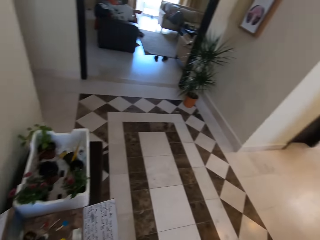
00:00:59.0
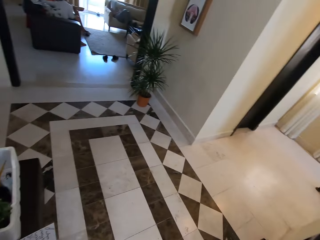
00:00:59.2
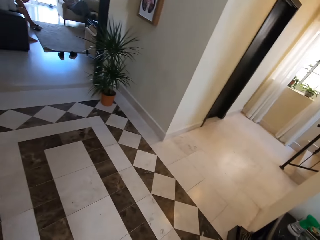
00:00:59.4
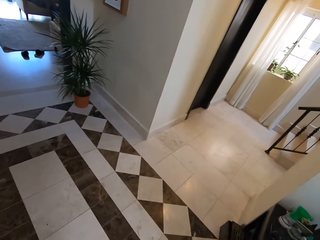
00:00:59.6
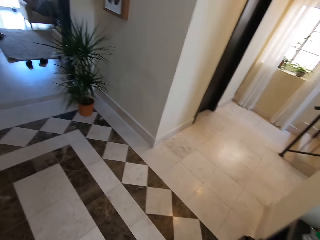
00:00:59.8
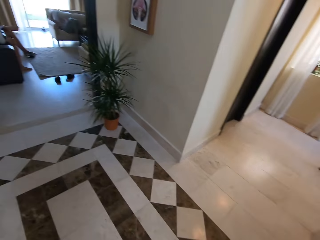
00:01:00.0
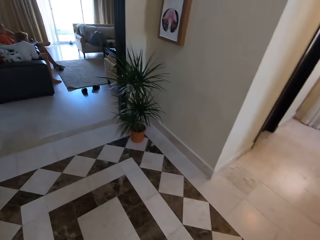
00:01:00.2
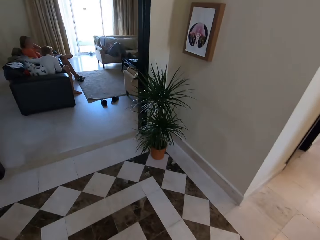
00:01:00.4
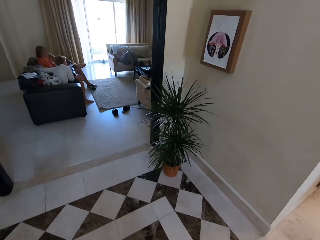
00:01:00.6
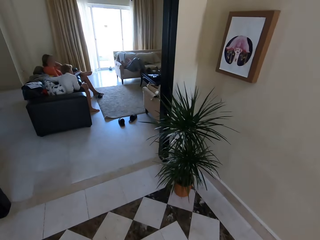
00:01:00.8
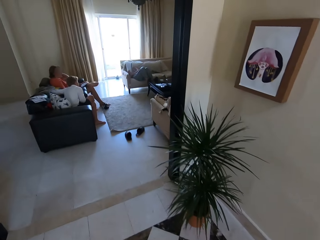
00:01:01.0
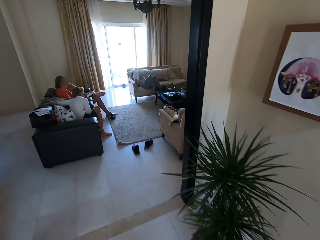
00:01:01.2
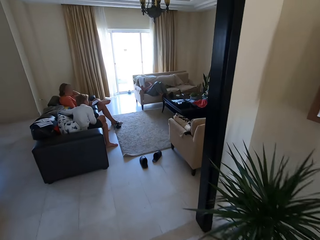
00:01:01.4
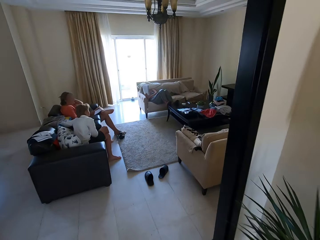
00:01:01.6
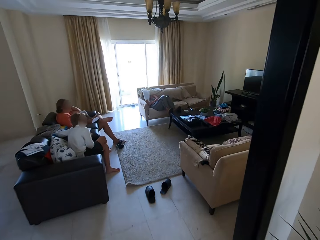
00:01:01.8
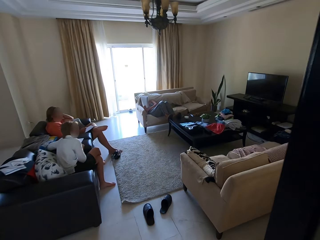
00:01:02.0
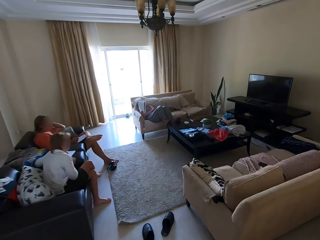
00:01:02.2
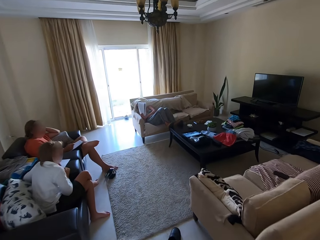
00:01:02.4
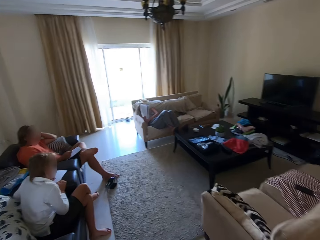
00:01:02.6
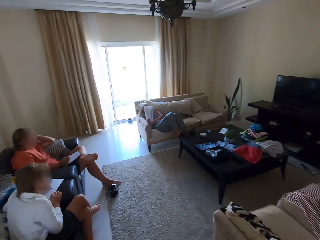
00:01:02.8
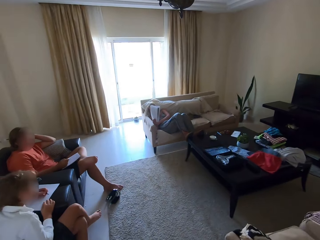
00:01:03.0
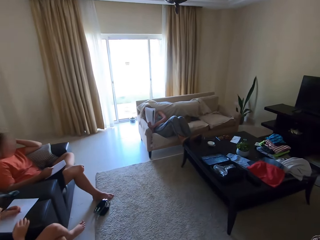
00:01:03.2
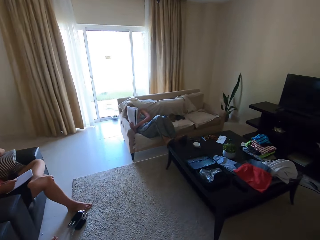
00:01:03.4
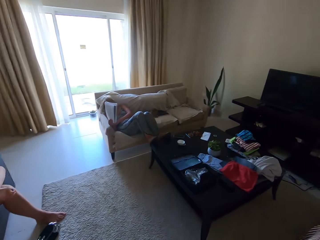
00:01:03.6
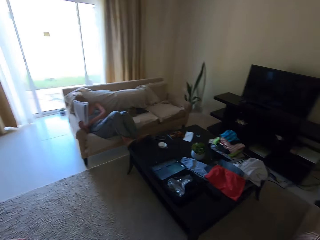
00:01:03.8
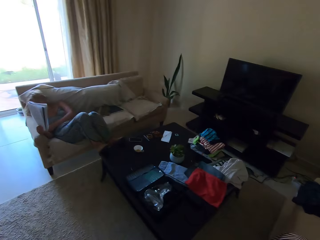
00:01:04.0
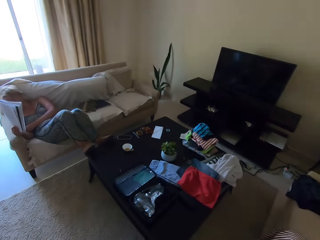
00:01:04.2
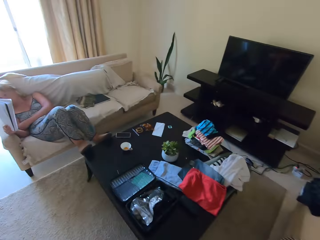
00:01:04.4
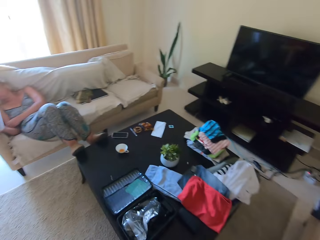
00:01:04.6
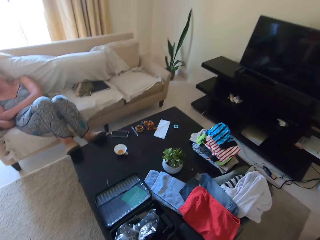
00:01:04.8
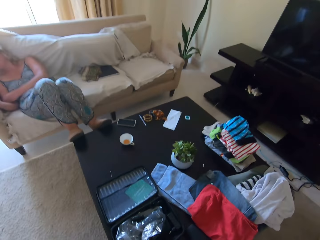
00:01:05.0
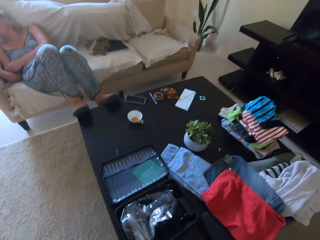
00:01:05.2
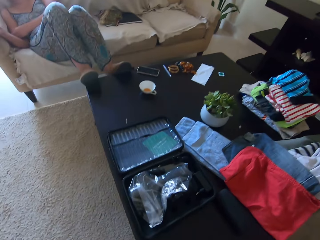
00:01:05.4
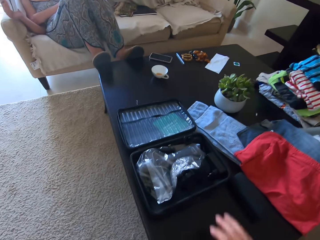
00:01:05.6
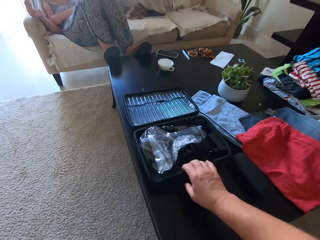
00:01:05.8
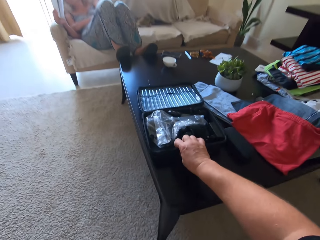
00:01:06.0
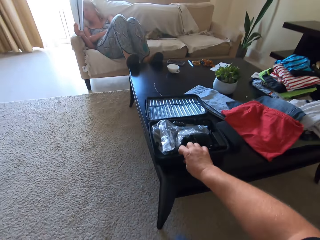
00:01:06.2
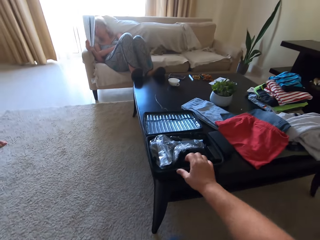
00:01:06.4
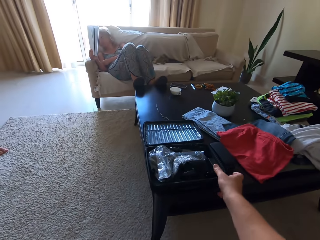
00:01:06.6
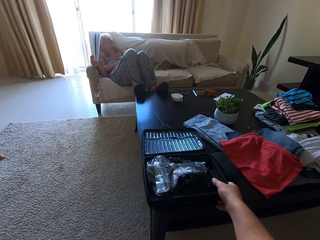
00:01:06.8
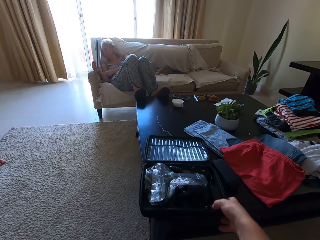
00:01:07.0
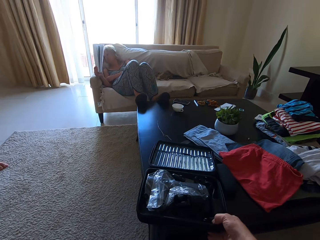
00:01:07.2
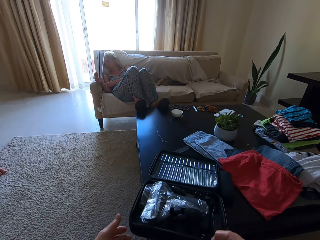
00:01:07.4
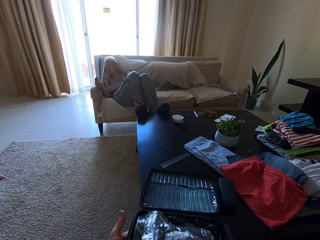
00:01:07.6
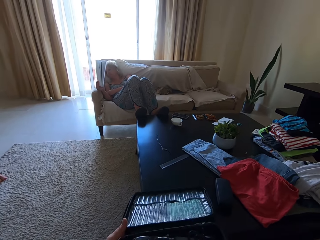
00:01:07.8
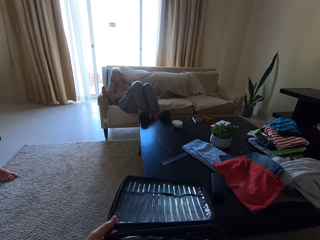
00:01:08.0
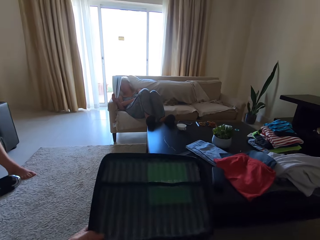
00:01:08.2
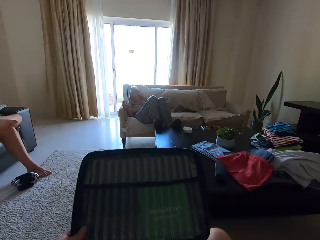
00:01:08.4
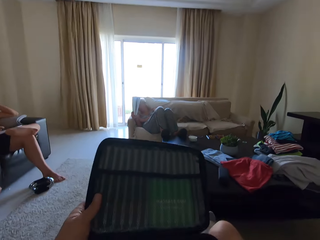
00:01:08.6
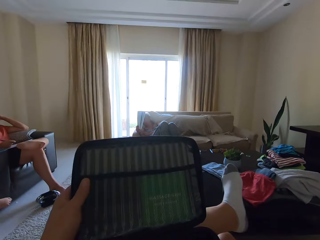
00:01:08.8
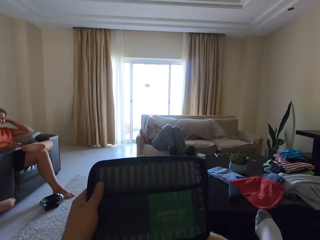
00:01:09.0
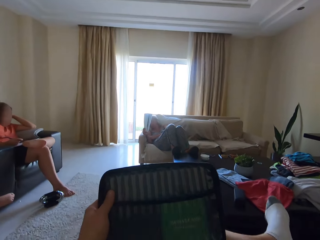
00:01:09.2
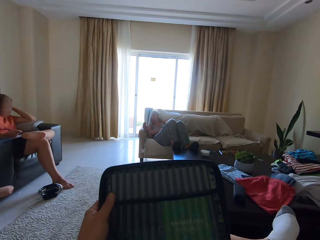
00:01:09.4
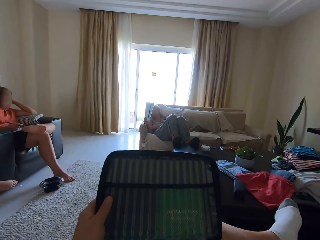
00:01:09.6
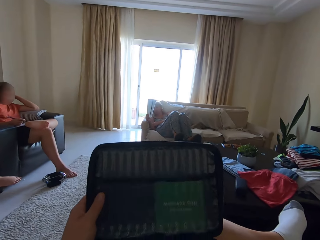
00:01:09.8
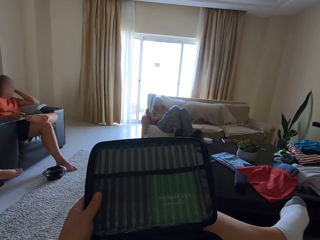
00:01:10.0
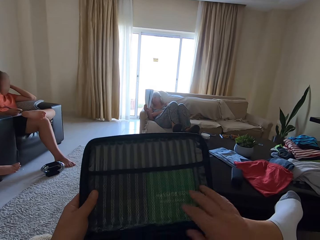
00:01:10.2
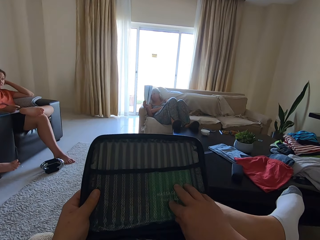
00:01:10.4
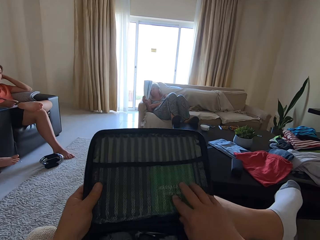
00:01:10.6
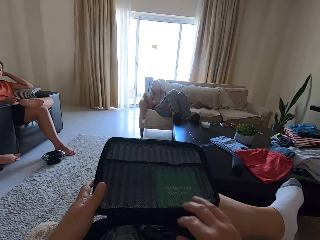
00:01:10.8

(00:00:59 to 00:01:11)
The camera wearer walks in a room. They sit. They drag a suitcase on a table. They take a bag from the table. They cross the legs.

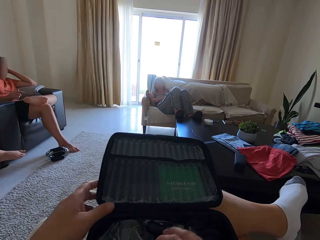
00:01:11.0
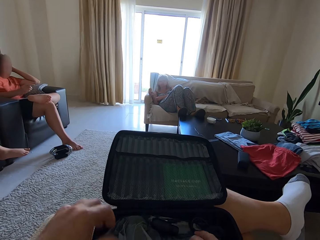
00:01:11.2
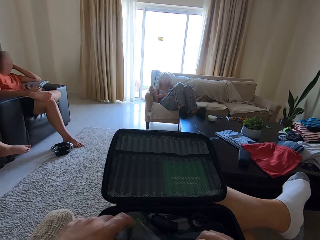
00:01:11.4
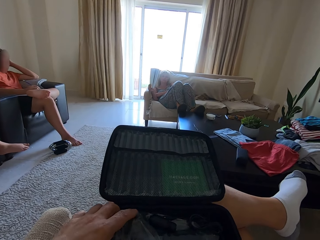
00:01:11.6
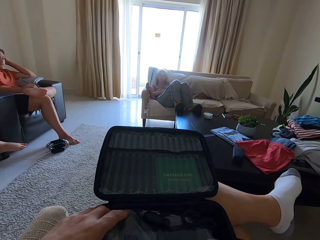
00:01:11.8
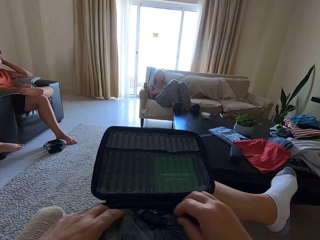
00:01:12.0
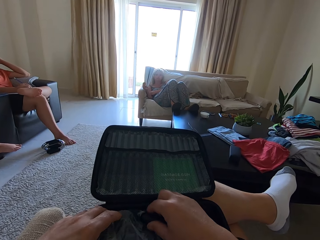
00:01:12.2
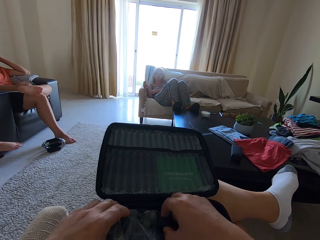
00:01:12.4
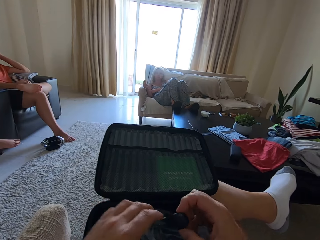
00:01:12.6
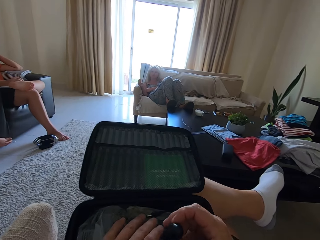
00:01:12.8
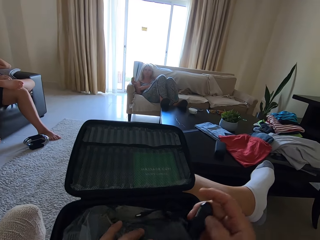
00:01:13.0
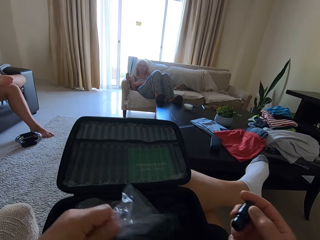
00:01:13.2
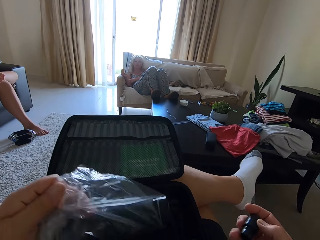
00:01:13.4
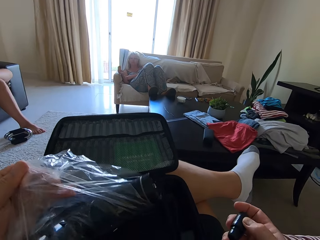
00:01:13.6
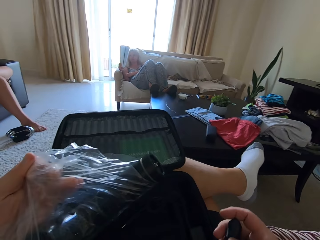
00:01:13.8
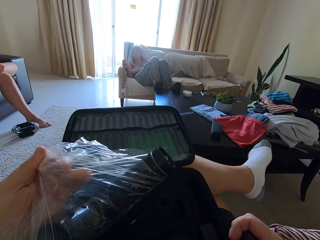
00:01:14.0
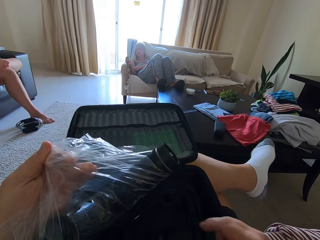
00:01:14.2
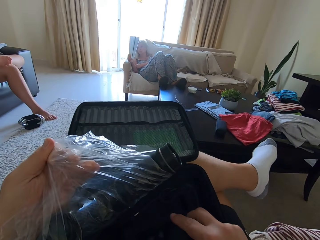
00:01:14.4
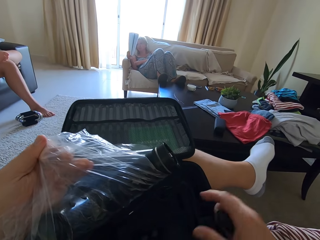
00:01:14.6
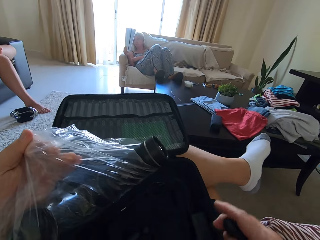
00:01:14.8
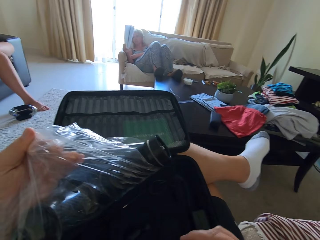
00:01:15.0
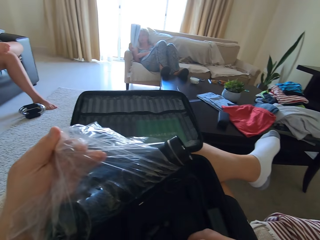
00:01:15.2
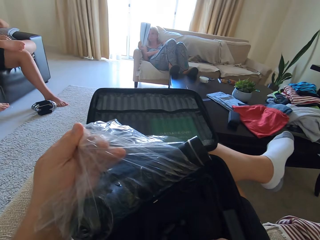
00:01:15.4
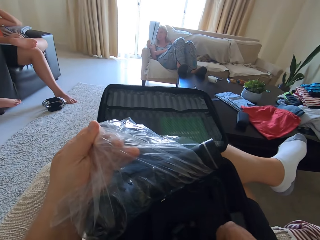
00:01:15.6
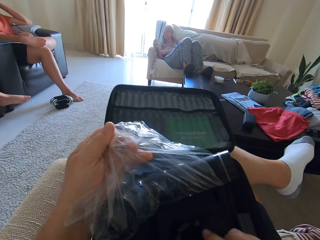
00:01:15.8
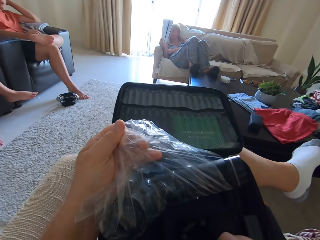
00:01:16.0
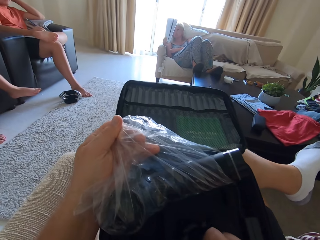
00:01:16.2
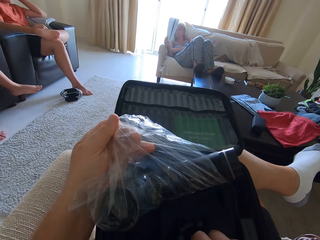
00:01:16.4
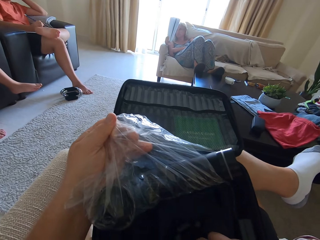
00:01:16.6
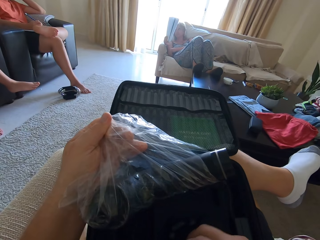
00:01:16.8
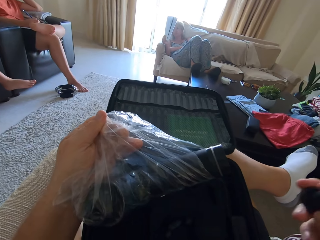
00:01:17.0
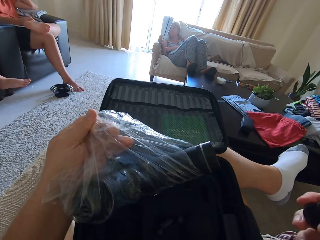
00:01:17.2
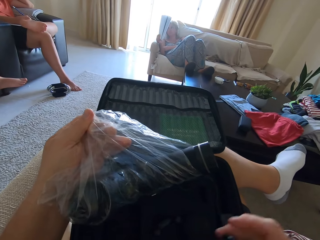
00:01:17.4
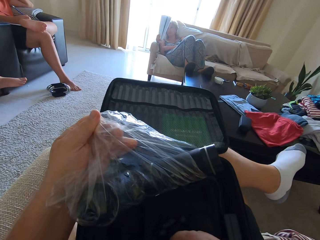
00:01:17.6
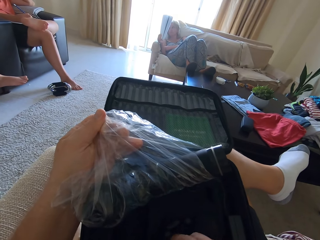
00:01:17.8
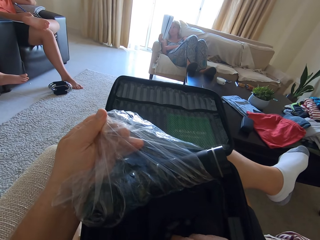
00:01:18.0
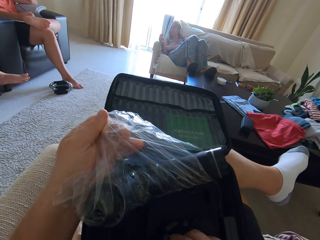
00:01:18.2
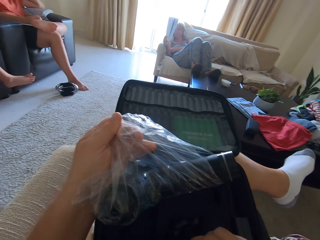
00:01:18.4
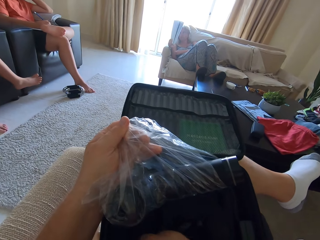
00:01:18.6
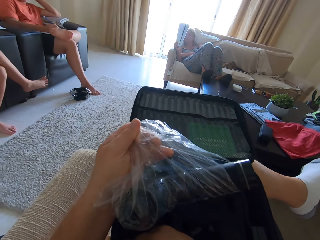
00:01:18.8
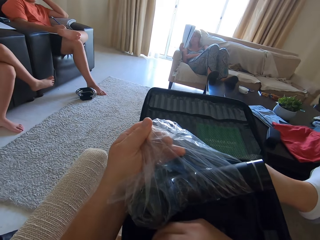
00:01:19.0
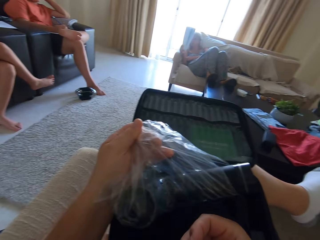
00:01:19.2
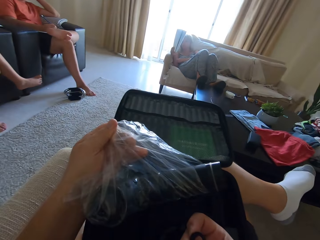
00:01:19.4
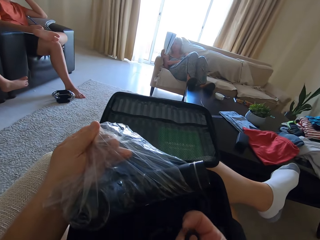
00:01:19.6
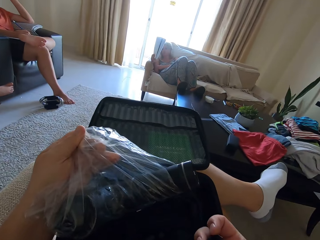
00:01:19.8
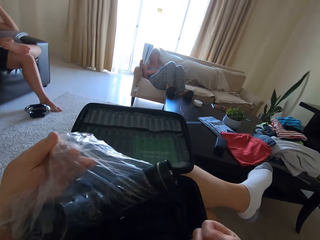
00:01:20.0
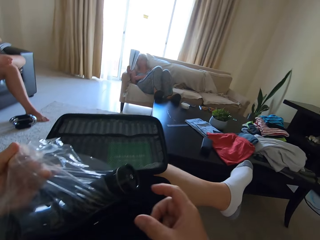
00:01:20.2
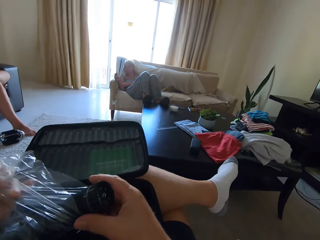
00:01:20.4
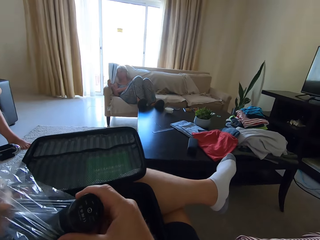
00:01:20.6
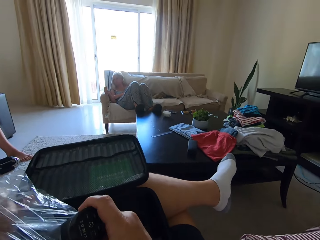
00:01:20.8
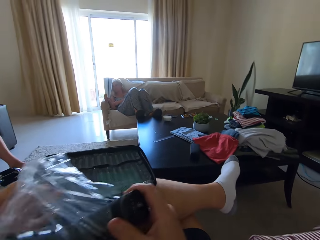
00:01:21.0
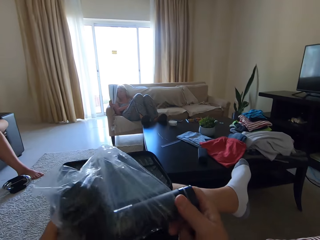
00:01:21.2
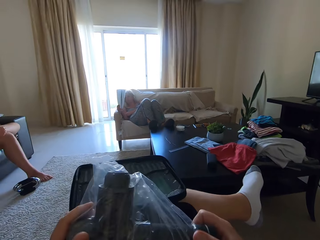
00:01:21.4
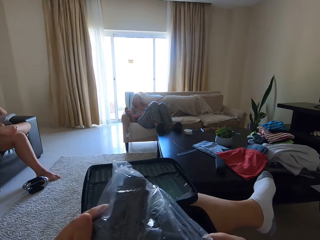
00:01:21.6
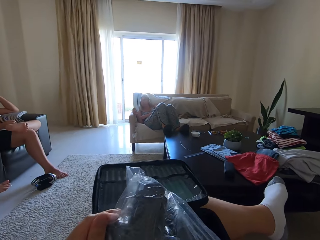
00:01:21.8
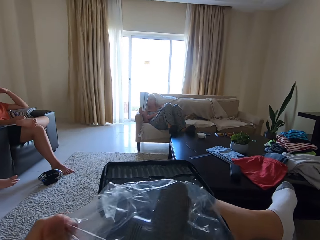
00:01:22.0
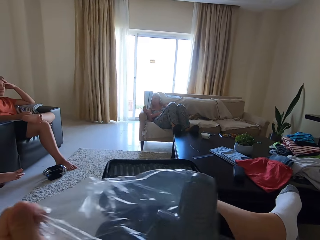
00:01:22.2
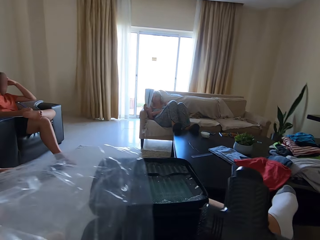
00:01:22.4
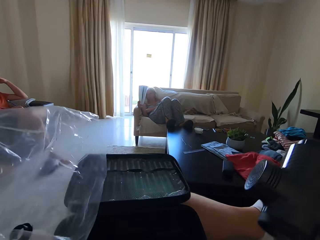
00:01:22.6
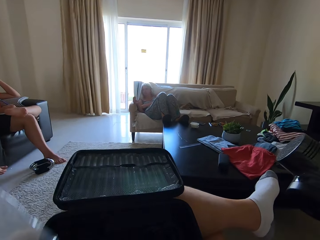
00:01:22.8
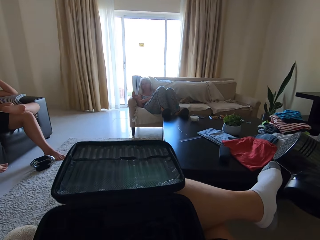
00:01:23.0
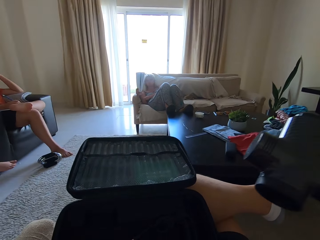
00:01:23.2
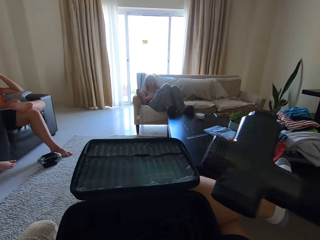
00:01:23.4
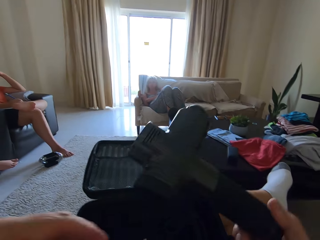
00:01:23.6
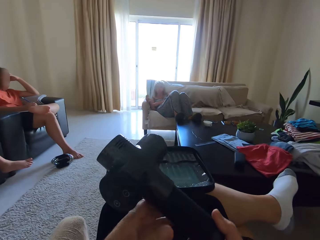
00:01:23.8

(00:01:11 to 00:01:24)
The camera wearer removes stuff from a bag. They unpack toys in a suitcase and pick up a paper bag of toys in the suitcase. Another person talks. The camera wearer unwraps an airplane toy.
